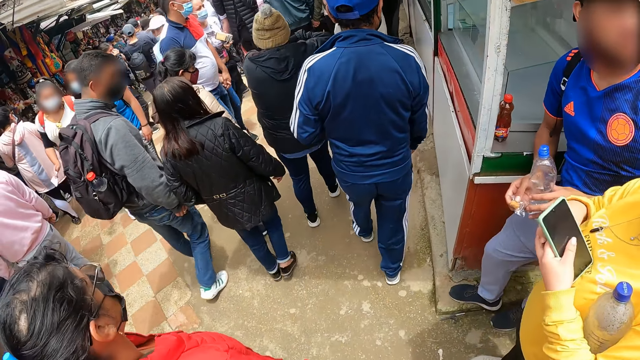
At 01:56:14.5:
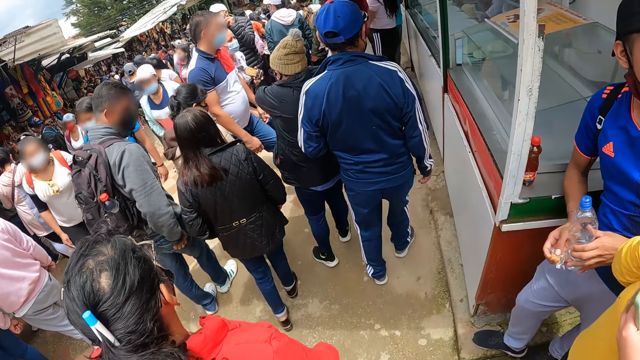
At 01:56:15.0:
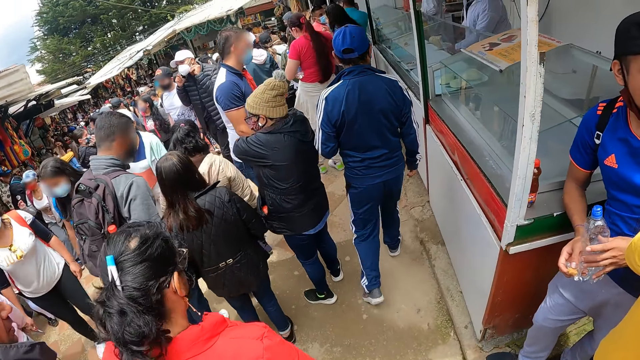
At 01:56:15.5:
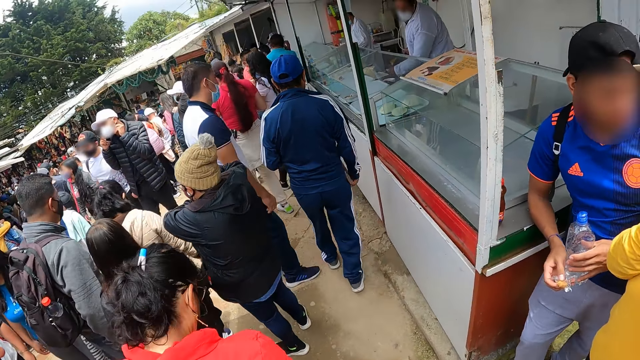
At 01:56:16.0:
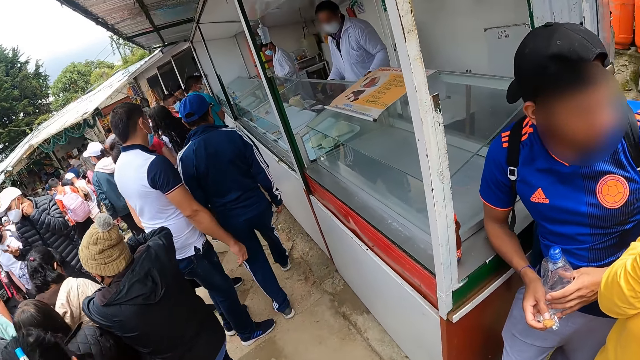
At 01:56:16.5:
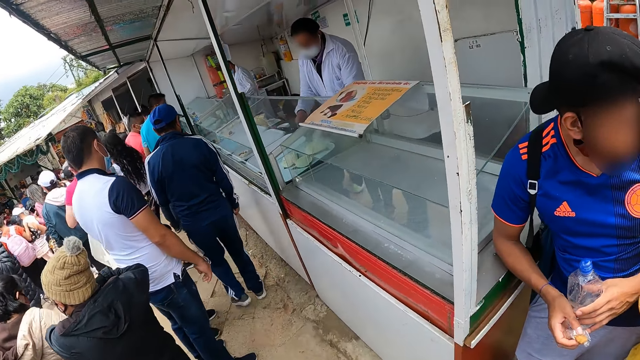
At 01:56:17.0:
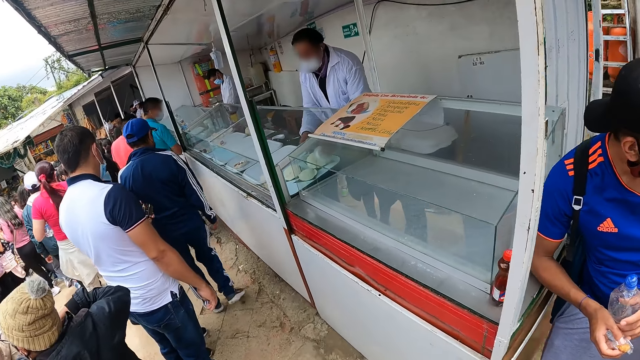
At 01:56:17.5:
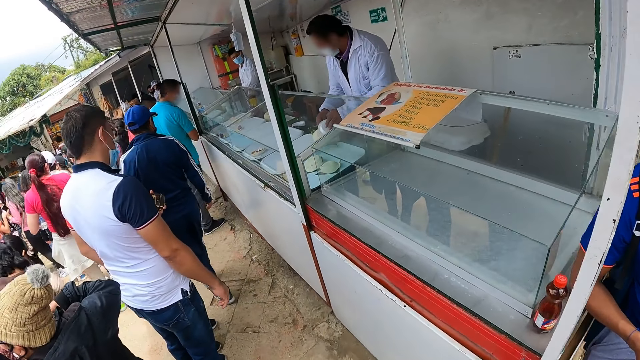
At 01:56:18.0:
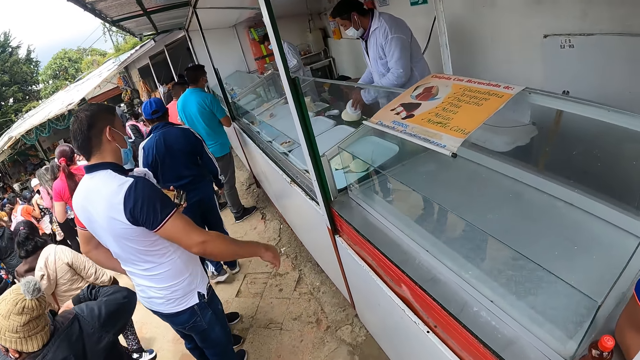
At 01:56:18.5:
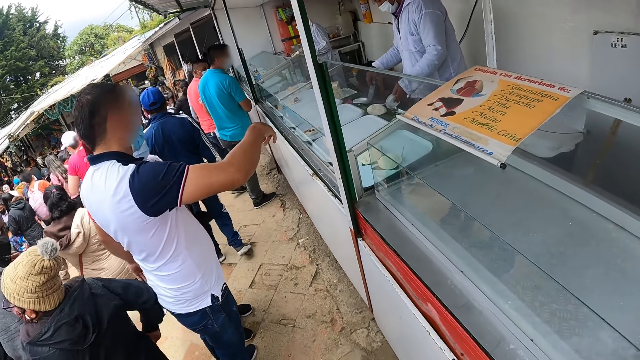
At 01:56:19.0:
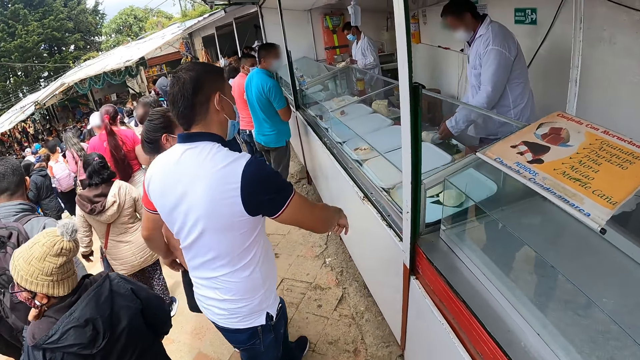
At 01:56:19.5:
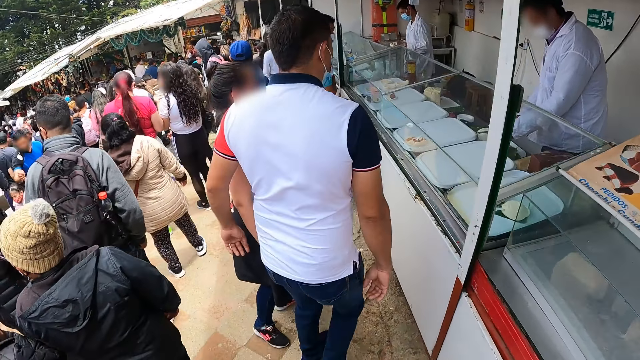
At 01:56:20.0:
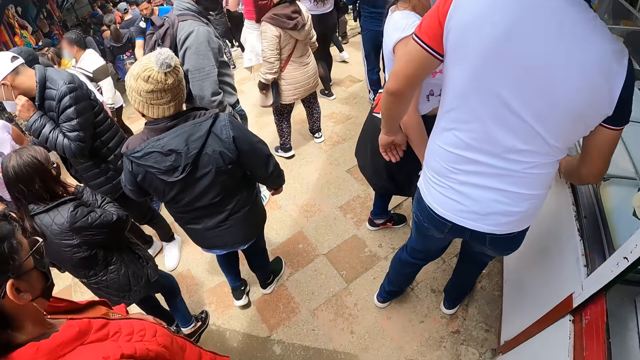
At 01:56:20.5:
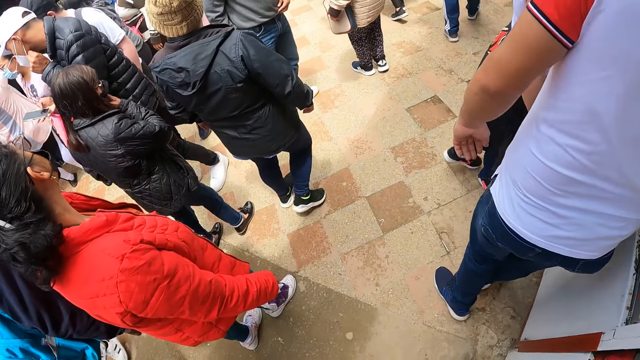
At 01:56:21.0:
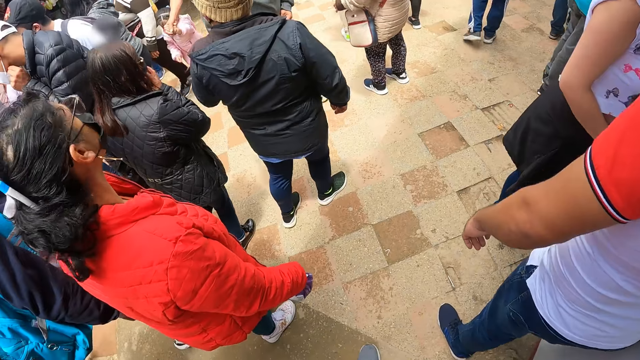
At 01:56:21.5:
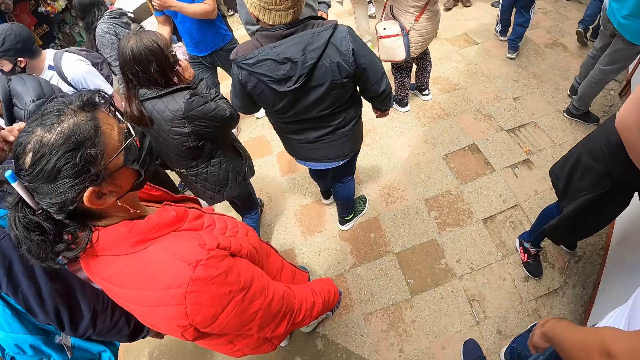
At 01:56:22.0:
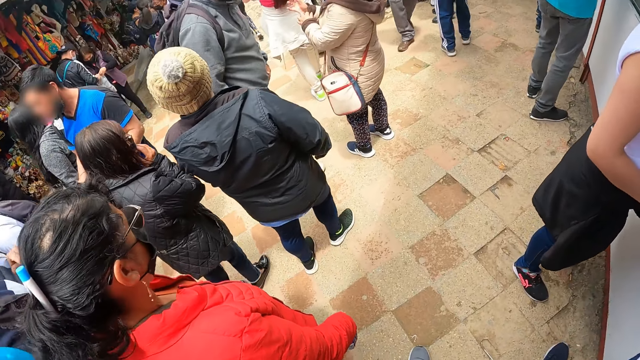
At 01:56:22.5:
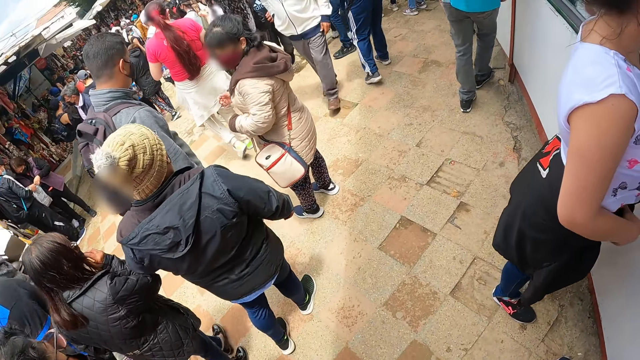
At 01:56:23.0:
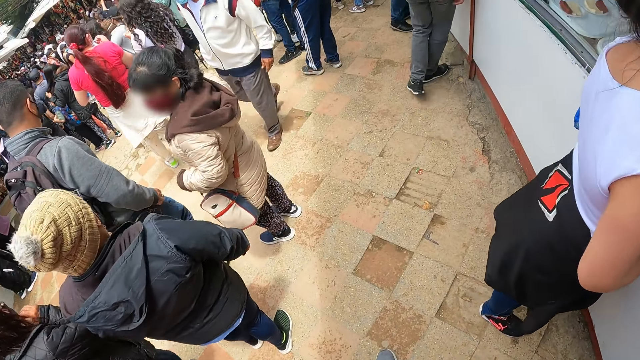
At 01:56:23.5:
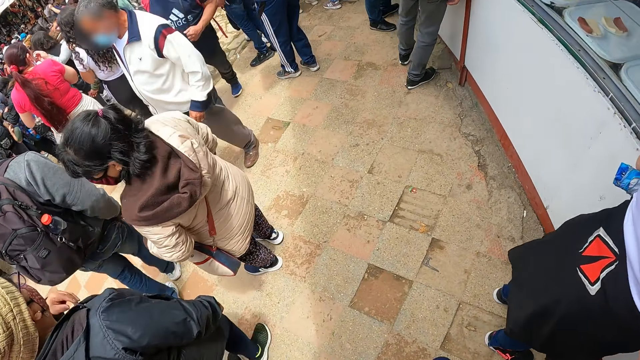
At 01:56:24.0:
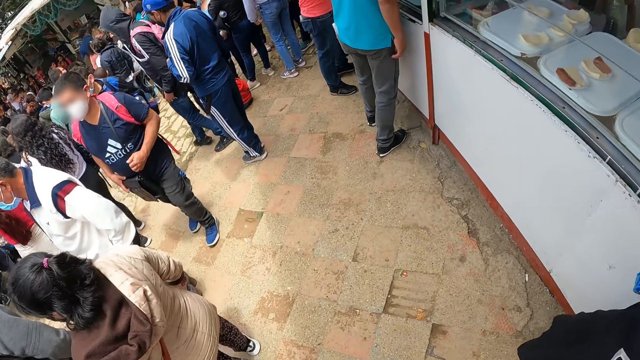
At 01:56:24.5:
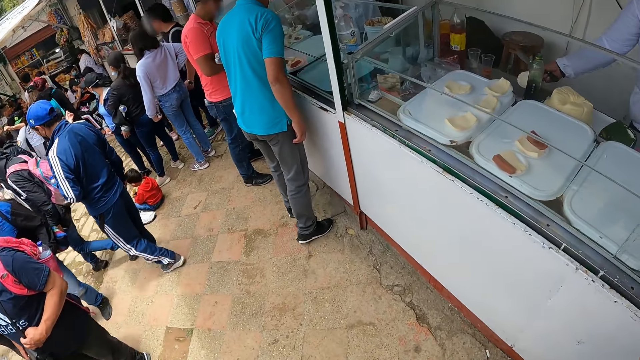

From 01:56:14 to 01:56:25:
The camera wearer walks away from the ice cream stand. They walk around a hotel.

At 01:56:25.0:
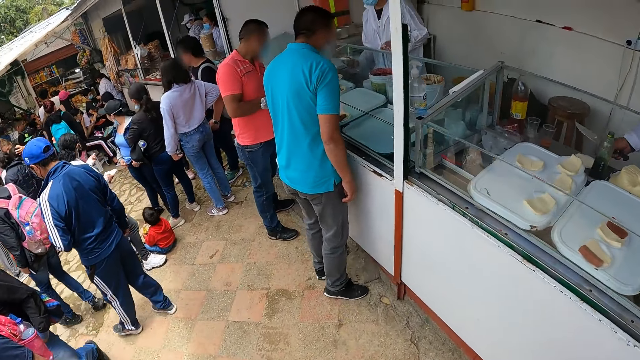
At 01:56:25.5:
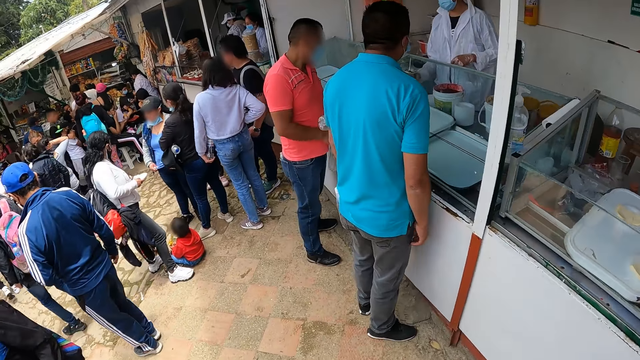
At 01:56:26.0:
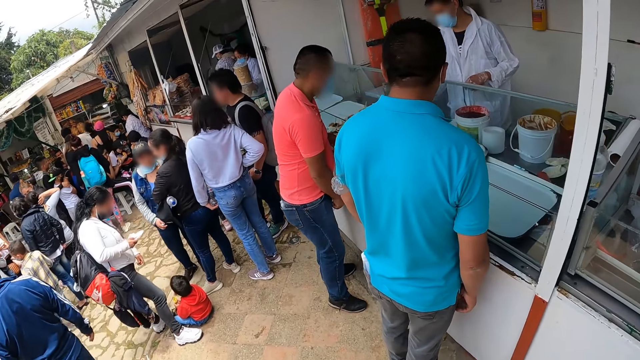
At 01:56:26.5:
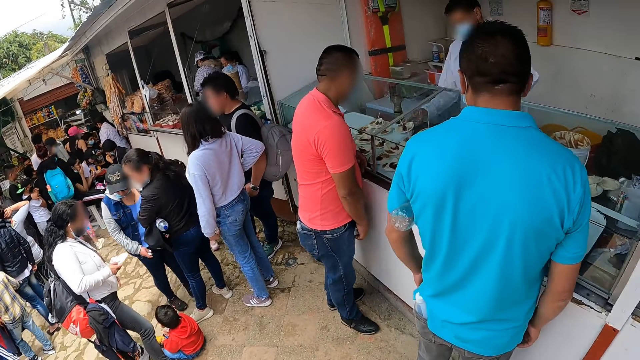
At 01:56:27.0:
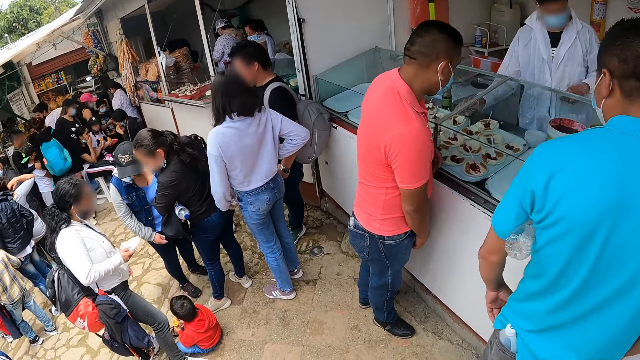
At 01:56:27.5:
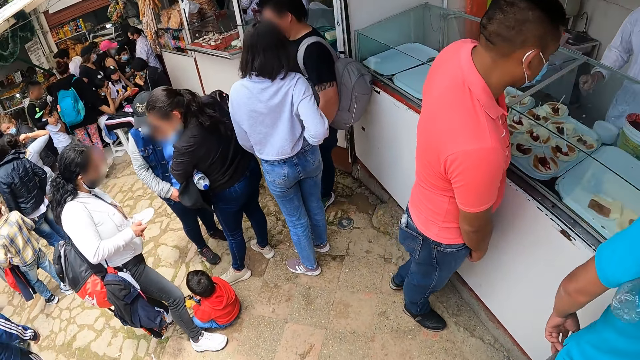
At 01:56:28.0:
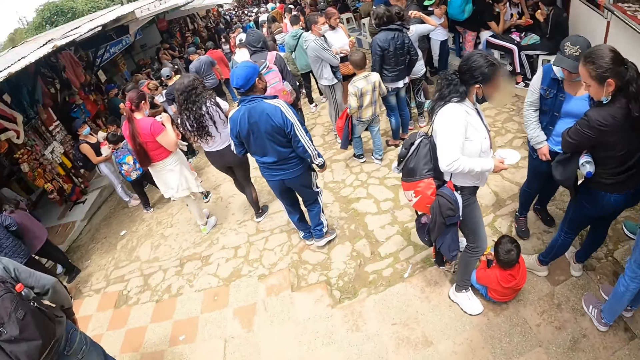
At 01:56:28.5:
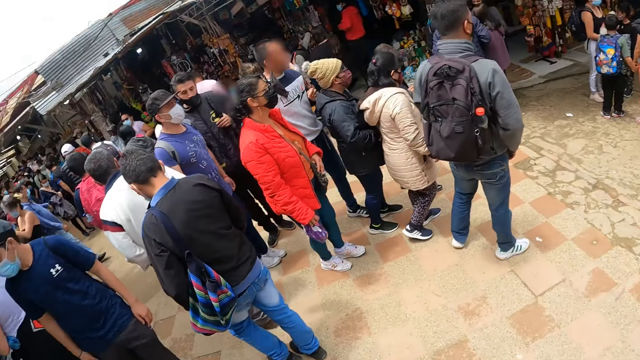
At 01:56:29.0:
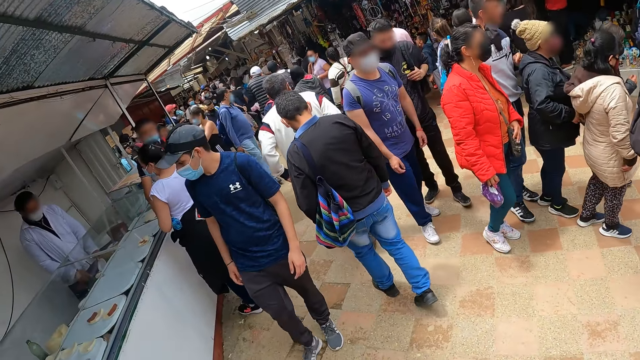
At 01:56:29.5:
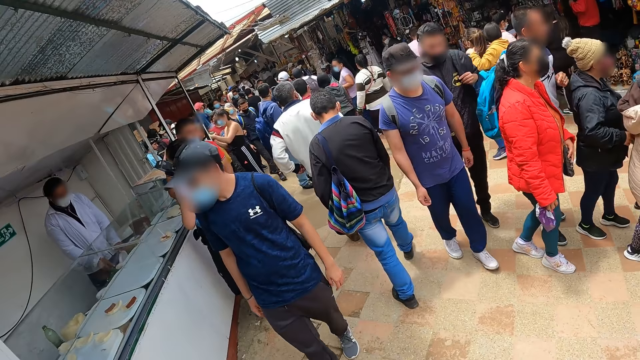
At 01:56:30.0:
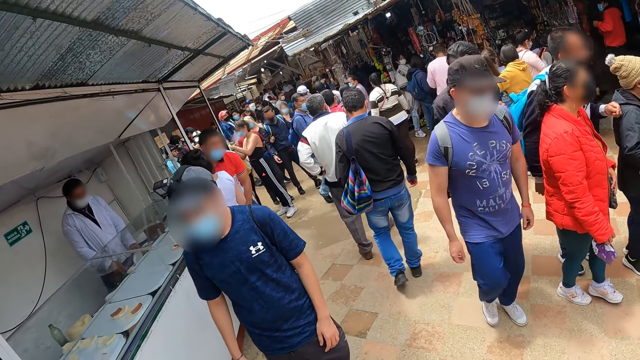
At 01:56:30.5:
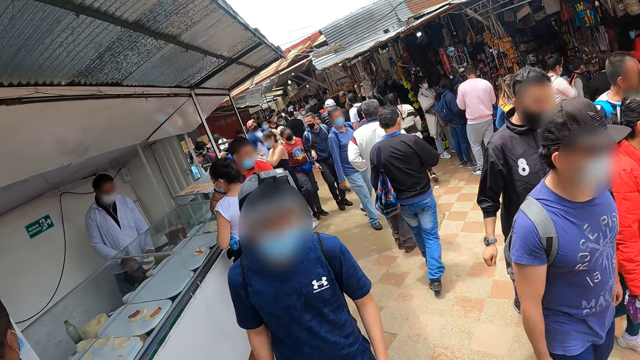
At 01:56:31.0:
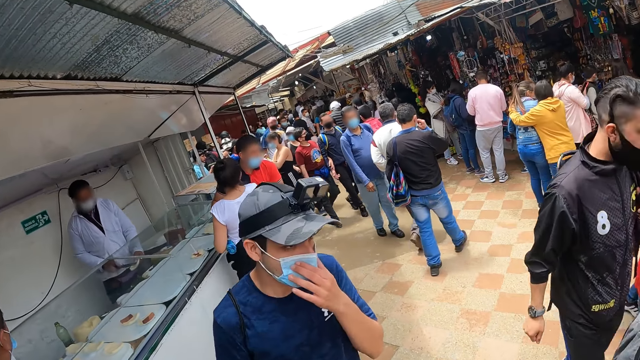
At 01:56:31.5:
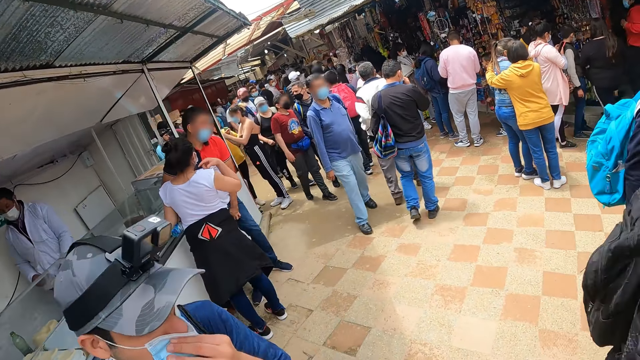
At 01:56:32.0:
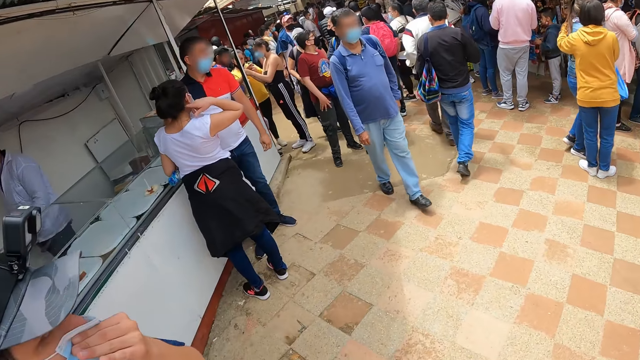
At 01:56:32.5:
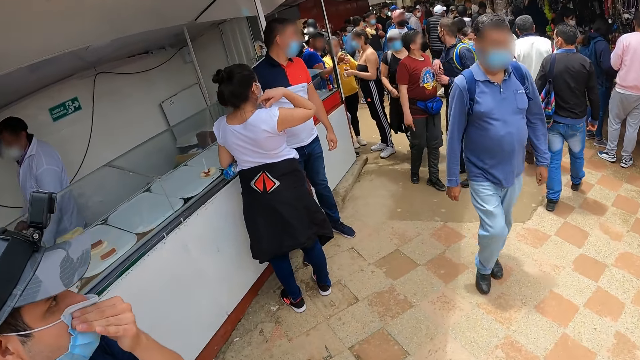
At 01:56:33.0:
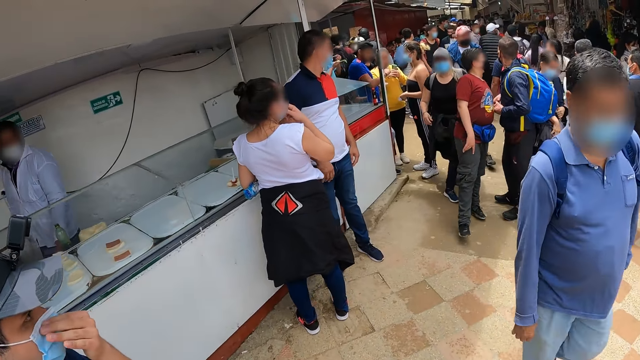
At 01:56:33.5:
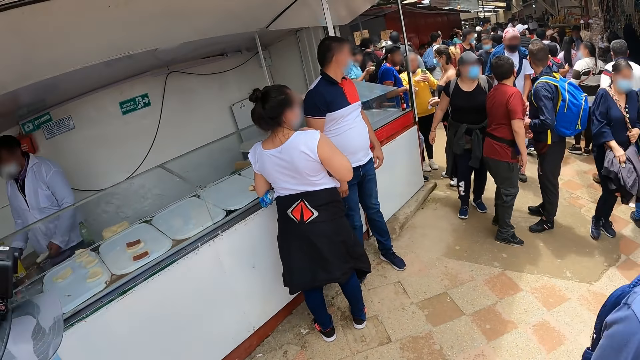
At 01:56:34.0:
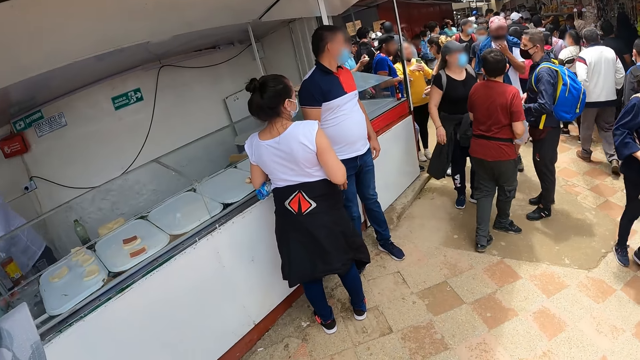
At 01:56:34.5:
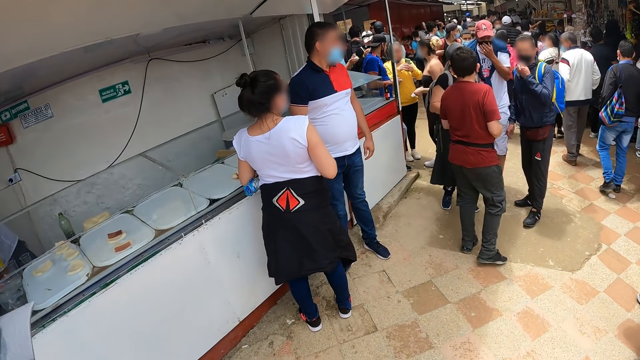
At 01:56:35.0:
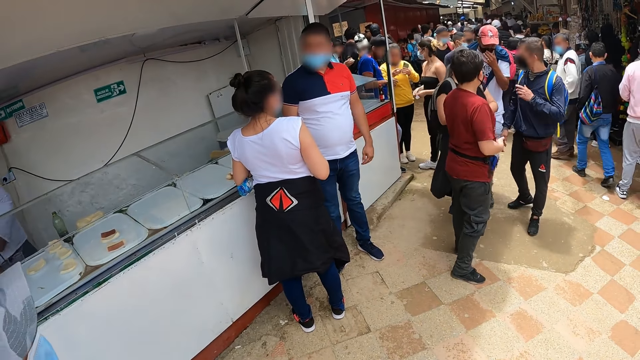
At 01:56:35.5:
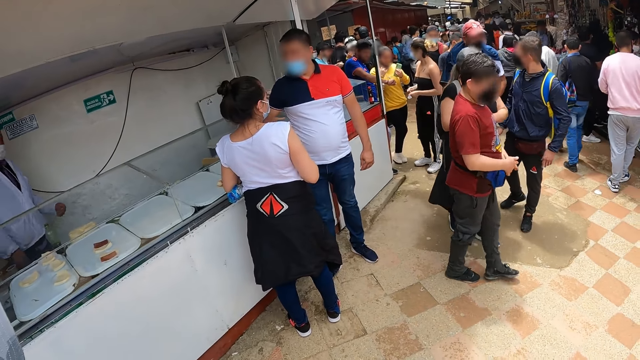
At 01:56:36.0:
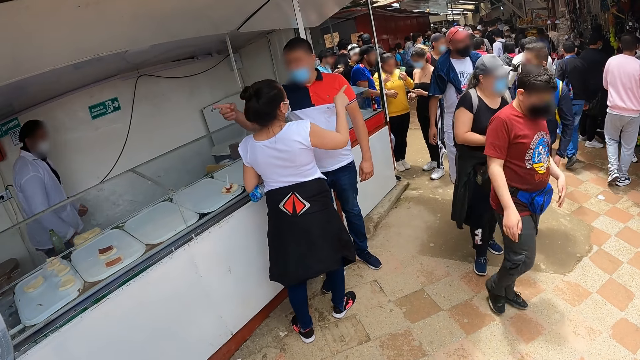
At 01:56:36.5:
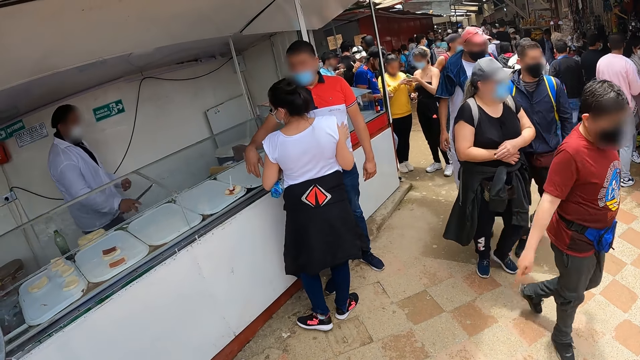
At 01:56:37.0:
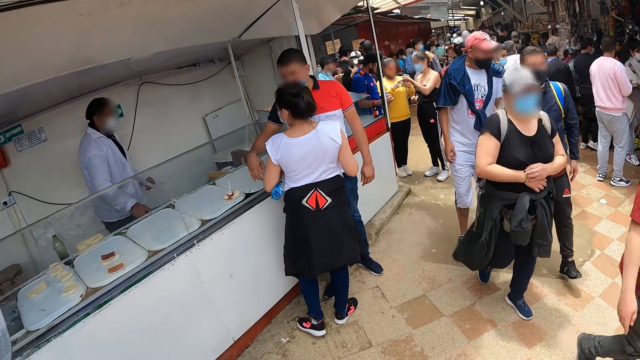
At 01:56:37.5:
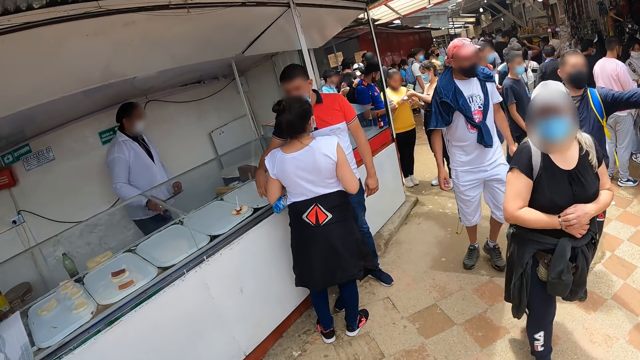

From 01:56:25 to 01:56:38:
The camera wearer turns around the room. A man walks towards the camera wearer. The man adjusts the nose mask on his face with his left hand. The camera wearer looks around the hotel.
